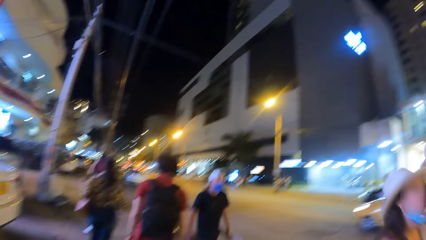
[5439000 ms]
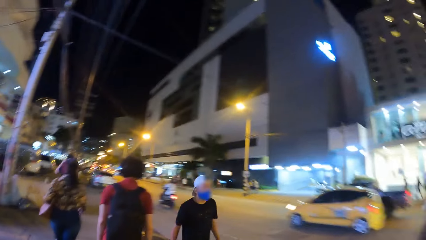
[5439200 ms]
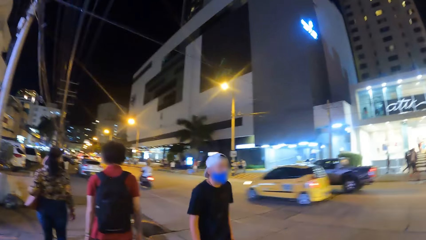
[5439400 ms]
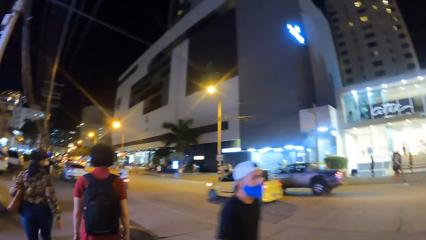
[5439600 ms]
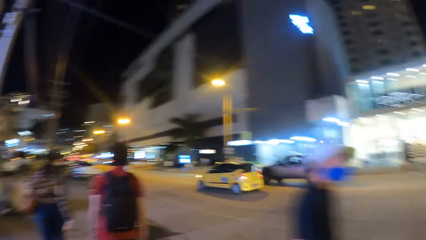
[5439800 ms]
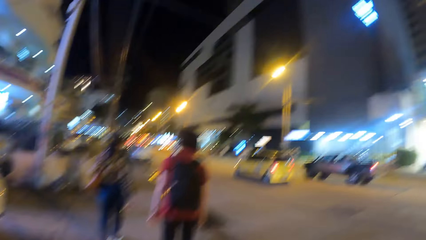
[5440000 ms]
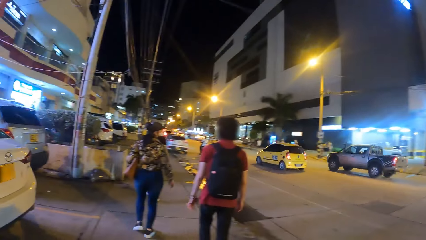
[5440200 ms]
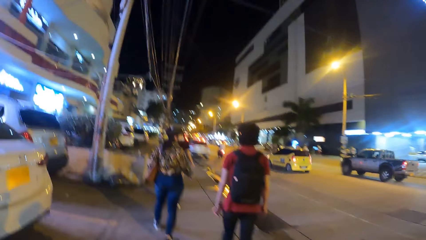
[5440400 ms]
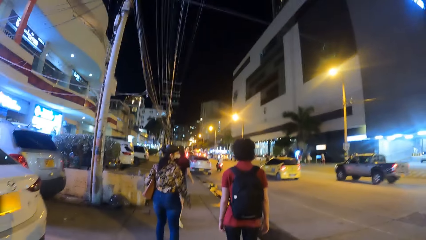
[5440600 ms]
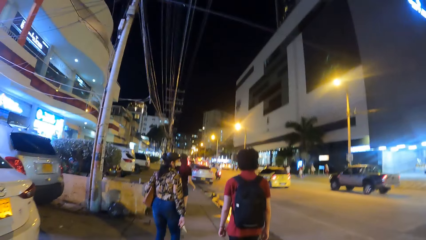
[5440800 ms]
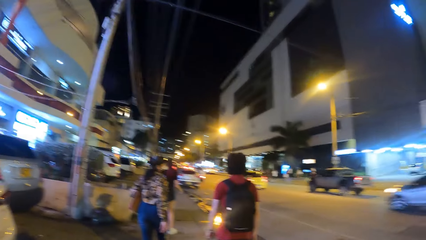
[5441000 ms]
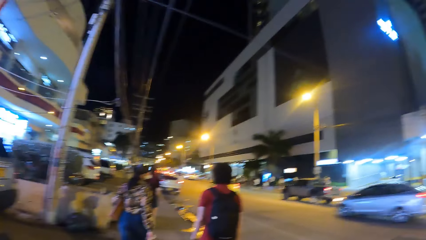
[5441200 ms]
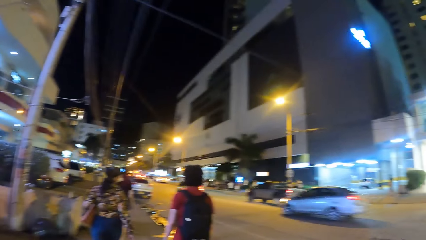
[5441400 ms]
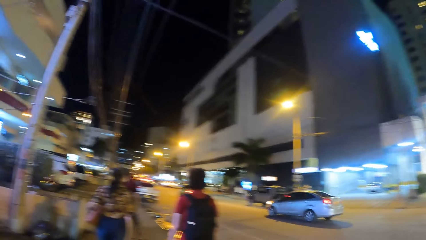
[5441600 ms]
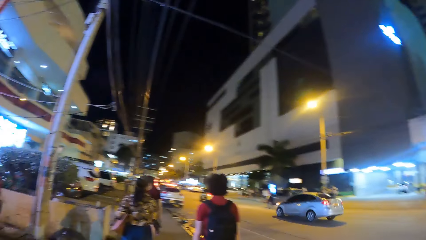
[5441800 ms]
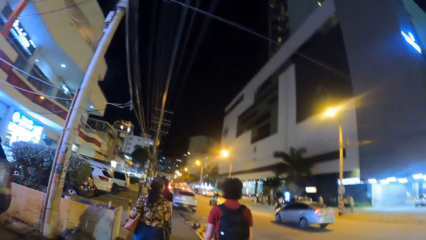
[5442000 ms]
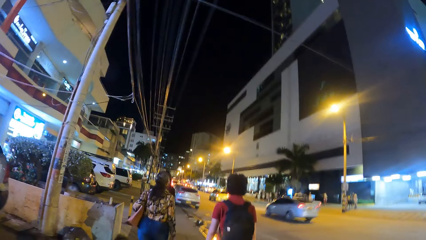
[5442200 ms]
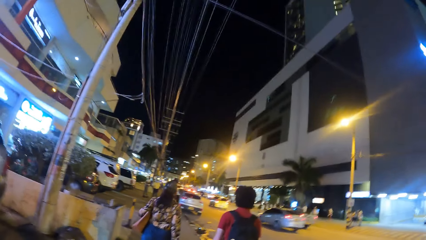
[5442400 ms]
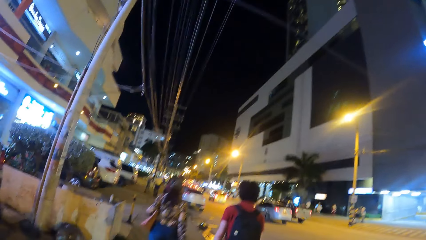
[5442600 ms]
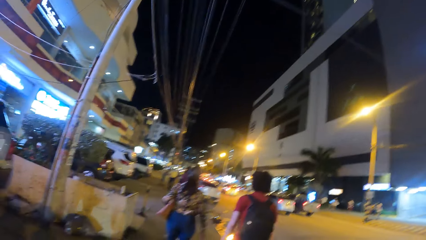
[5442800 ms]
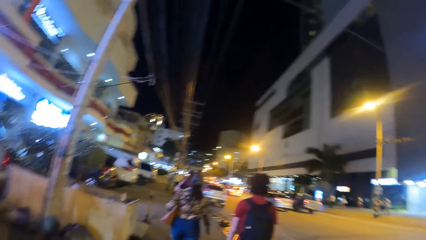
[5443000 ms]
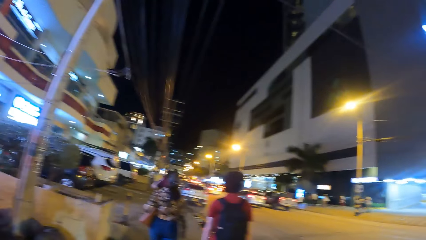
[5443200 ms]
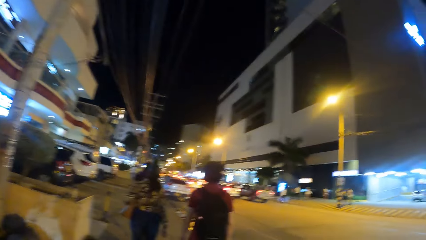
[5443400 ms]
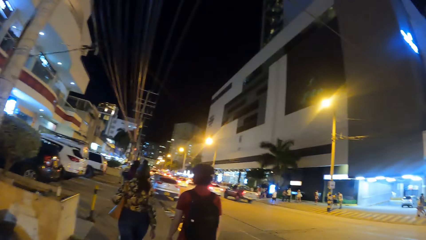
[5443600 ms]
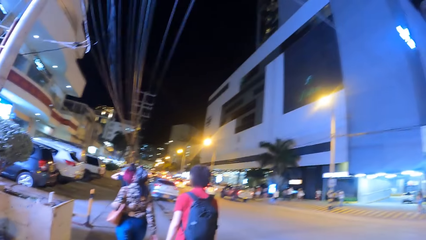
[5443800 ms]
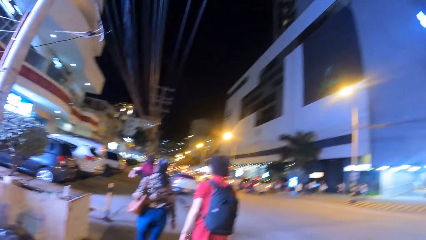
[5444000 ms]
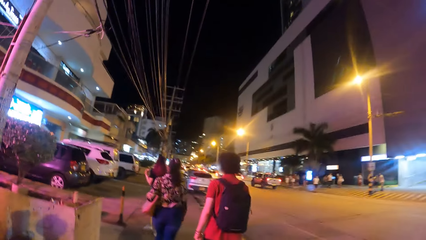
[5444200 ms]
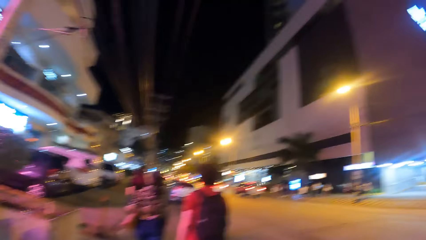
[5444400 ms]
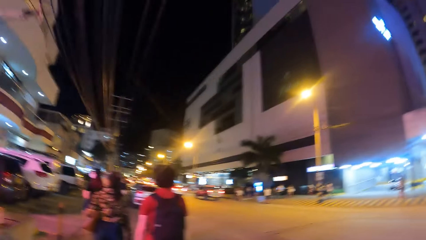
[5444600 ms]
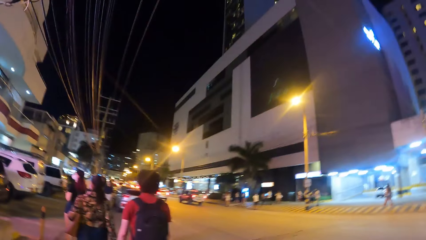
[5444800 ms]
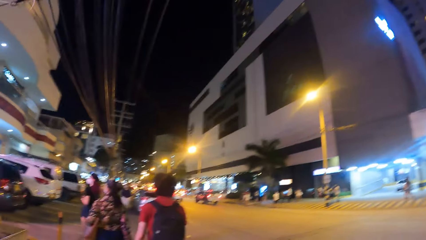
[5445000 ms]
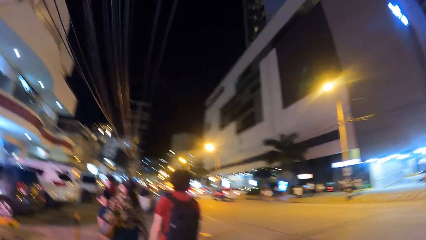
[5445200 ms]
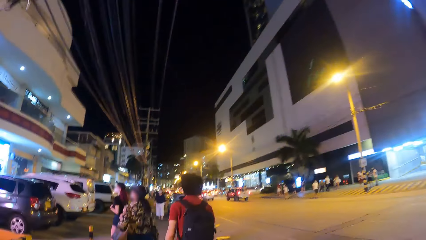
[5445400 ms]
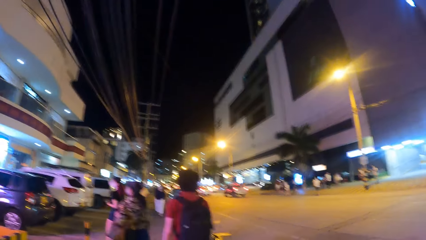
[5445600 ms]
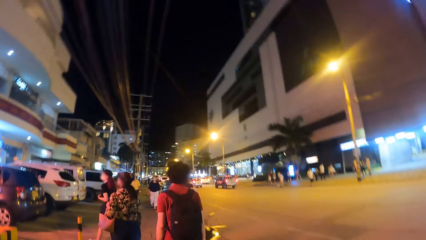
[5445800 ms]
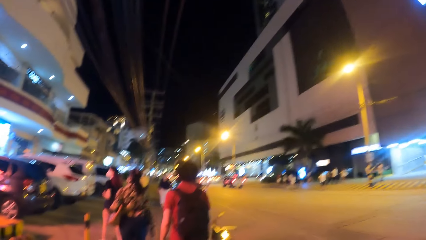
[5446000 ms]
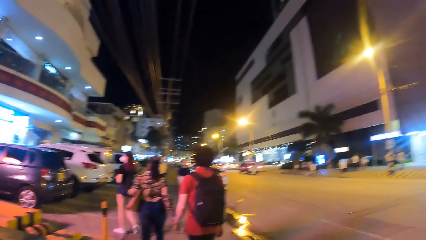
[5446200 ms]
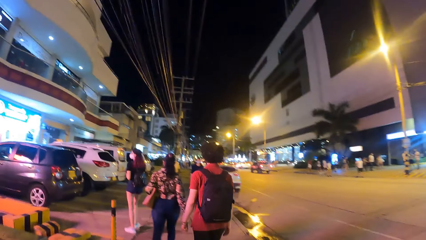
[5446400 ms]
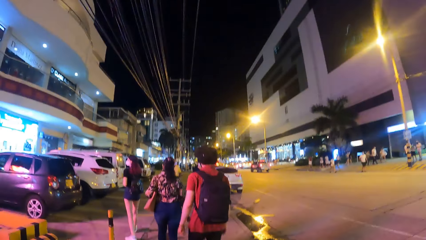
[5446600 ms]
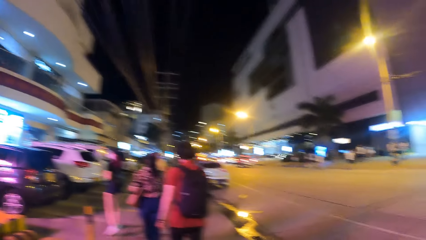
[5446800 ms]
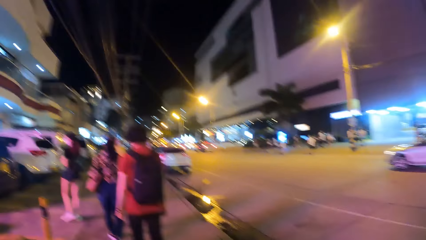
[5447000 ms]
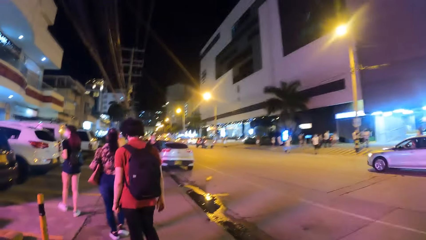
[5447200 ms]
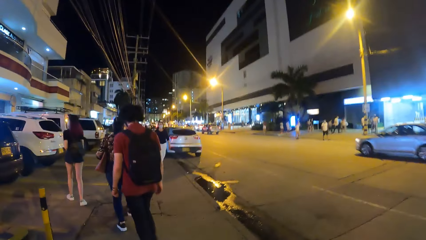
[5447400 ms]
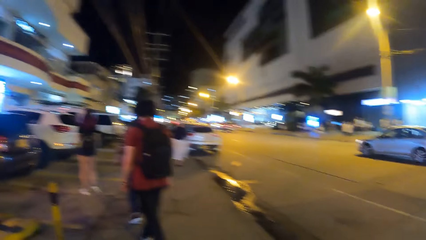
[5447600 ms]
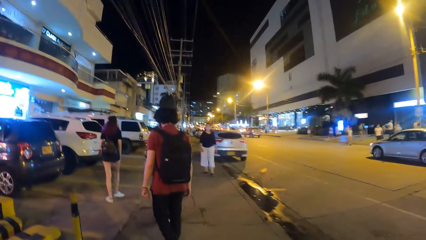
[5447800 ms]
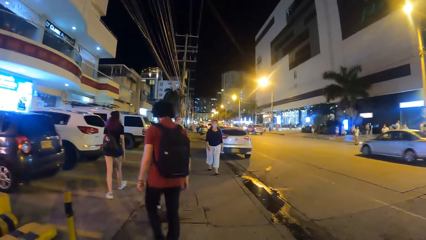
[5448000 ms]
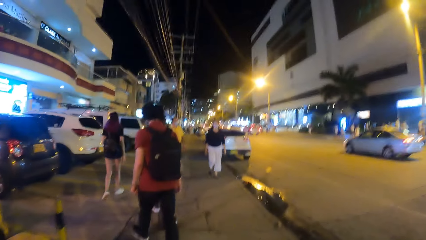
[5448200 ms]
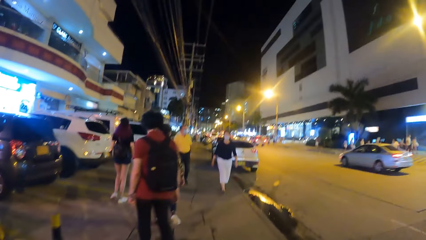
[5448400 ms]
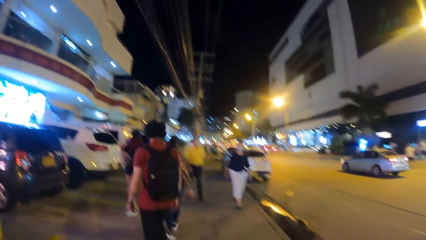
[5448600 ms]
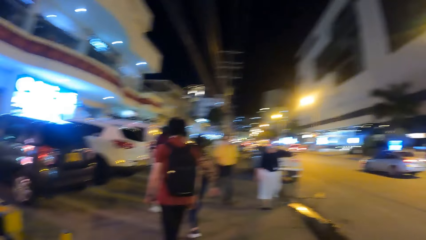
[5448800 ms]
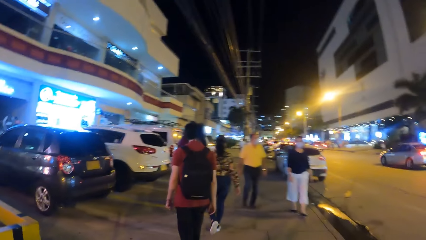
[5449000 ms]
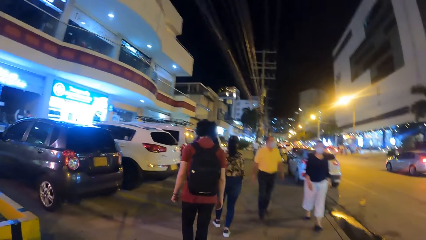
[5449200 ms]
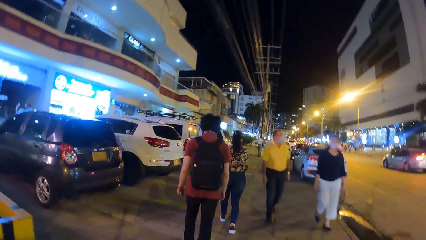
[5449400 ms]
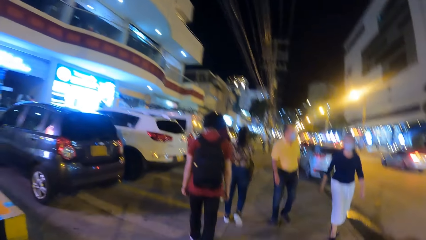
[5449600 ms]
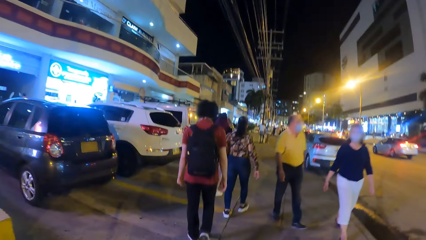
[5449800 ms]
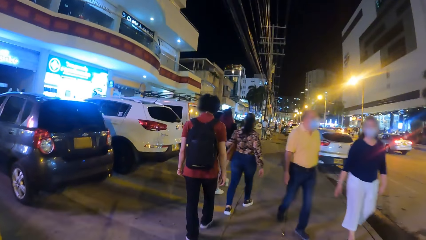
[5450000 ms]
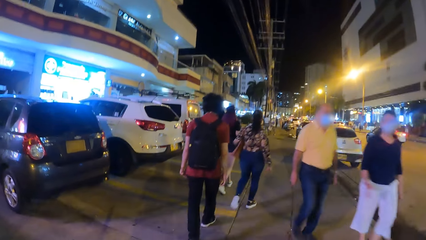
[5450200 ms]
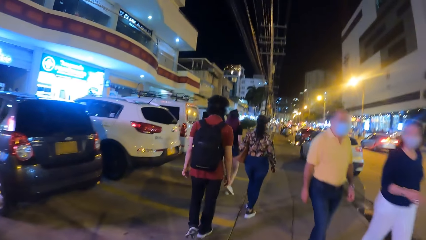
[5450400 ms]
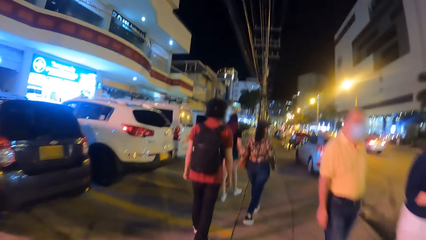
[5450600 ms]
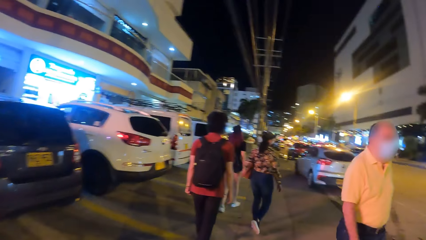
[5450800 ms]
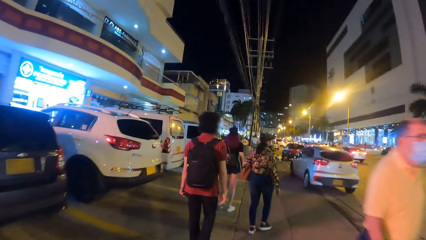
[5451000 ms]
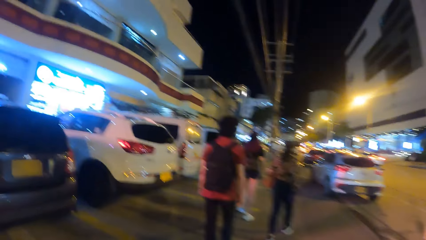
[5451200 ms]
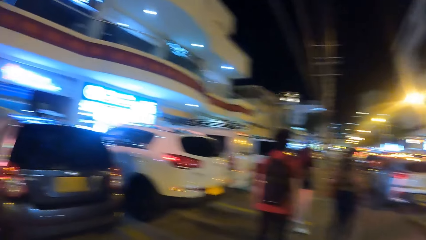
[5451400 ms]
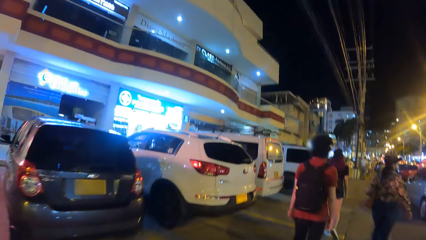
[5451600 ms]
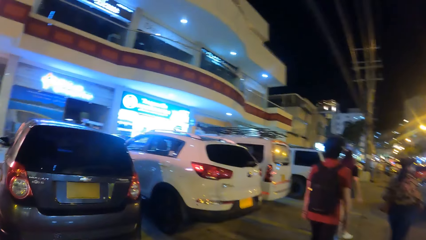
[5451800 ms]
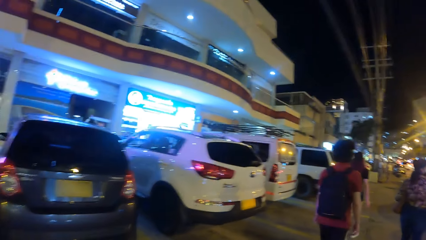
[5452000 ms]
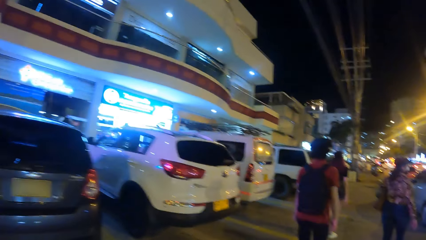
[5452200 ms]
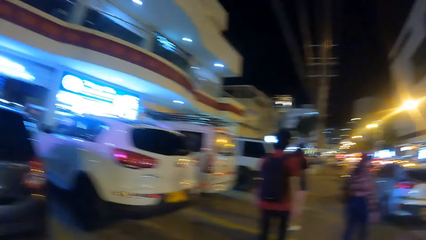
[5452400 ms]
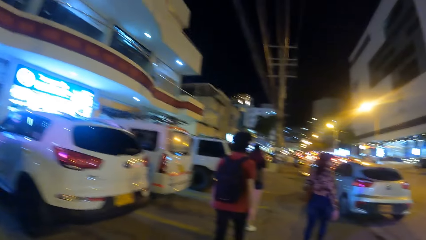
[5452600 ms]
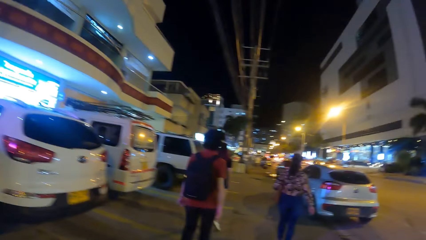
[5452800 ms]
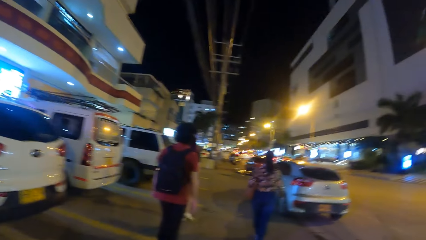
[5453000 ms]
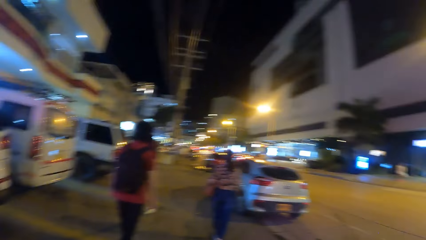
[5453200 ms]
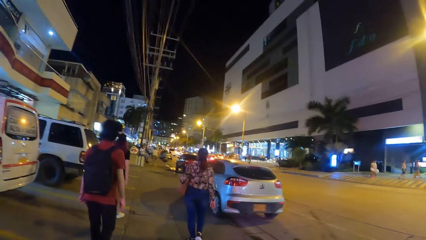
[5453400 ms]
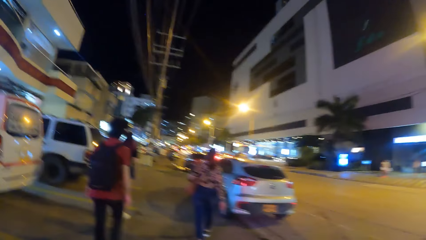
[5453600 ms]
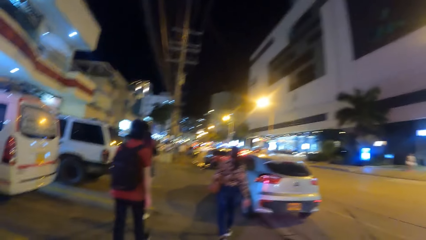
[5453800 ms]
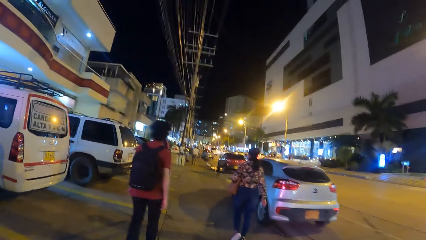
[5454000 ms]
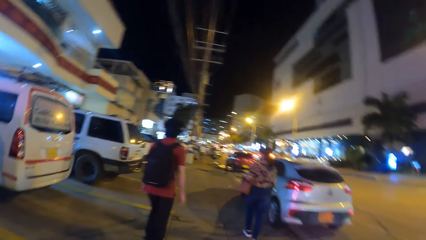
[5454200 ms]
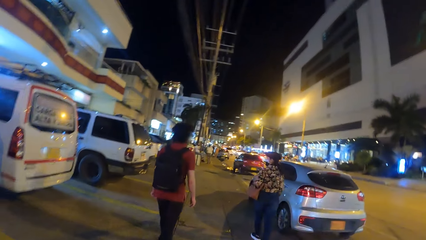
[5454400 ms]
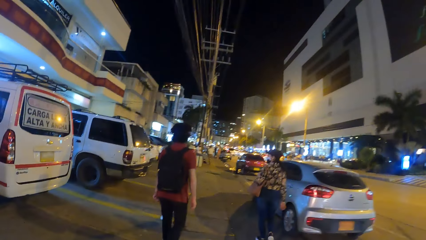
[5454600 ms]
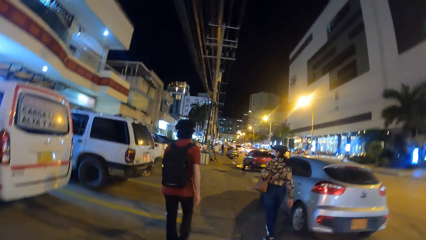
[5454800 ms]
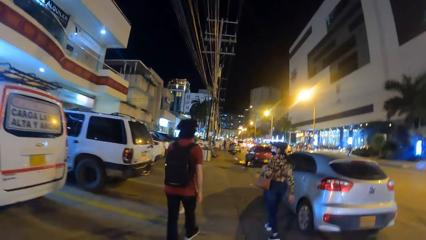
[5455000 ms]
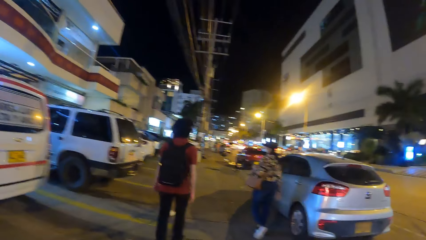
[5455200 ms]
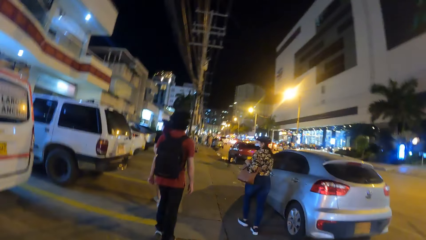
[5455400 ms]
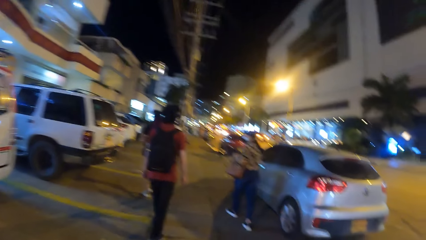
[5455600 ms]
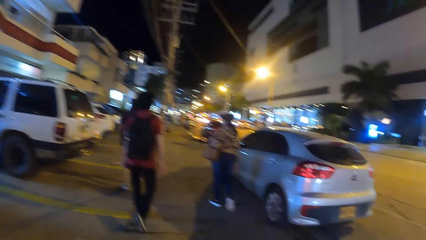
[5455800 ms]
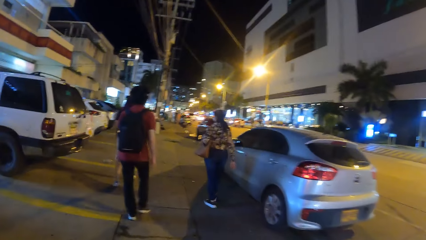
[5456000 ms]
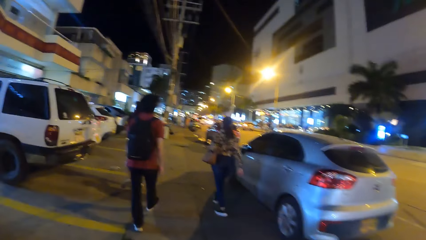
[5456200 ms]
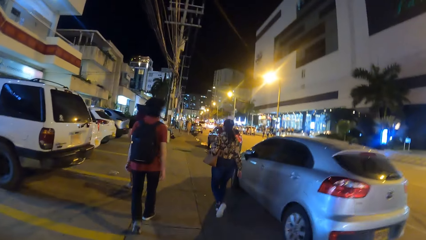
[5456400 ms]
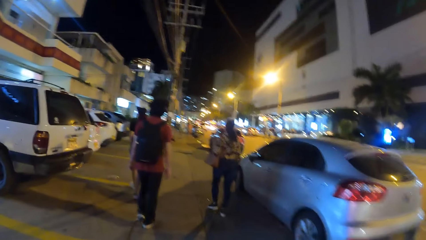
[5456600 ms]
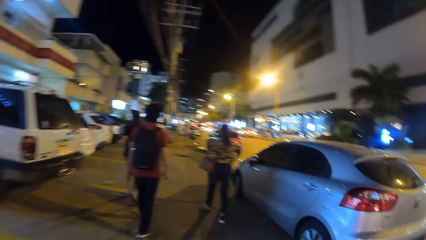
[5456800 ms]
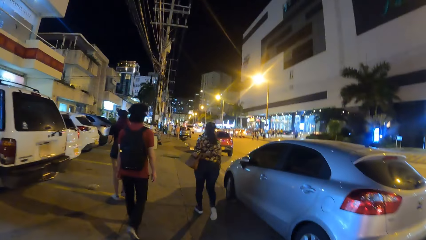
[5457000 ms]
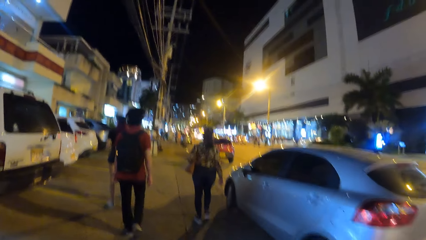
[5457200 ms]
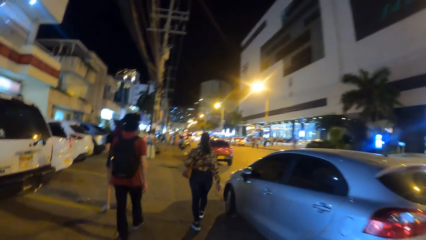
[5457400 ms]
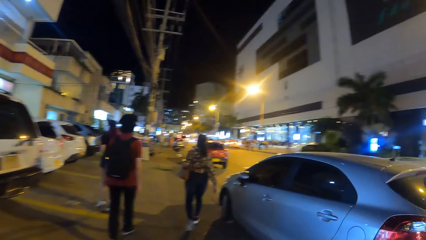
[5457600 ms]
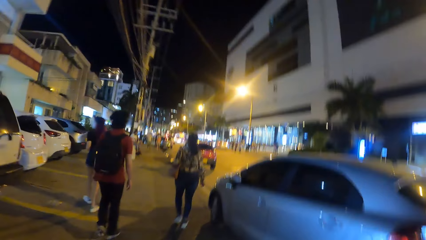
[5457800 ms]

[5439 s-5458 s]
The camera wearer looks at the building. They walk on the pavement. They look at the cars. They walk on the pavement.
